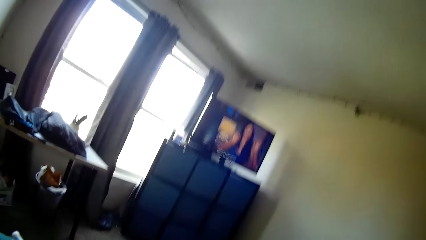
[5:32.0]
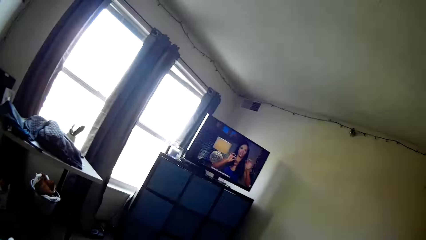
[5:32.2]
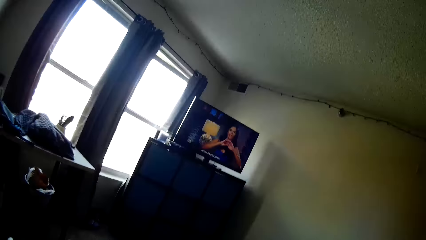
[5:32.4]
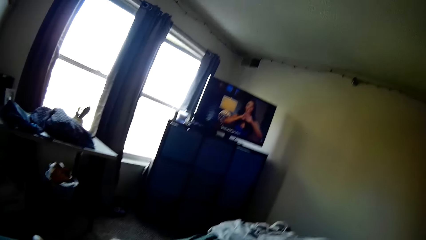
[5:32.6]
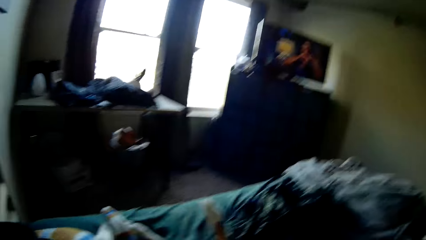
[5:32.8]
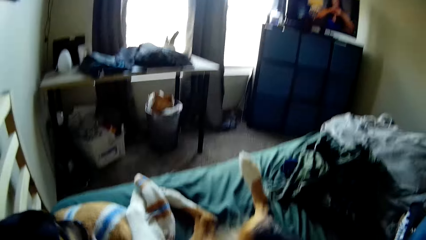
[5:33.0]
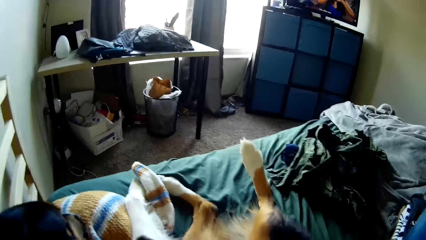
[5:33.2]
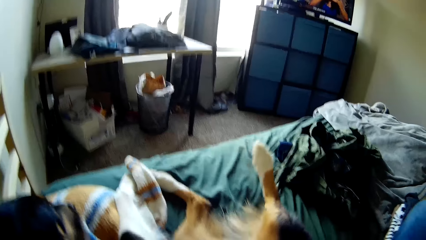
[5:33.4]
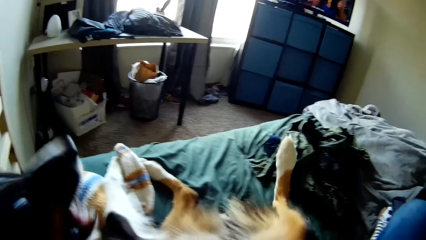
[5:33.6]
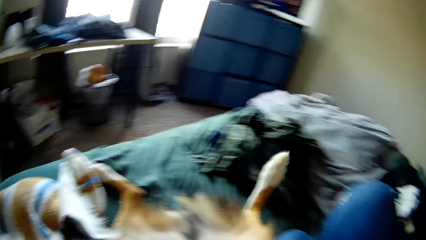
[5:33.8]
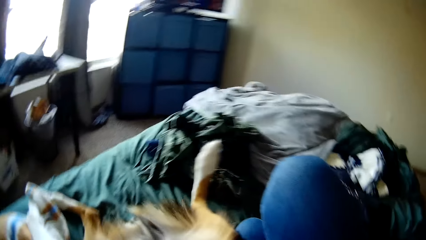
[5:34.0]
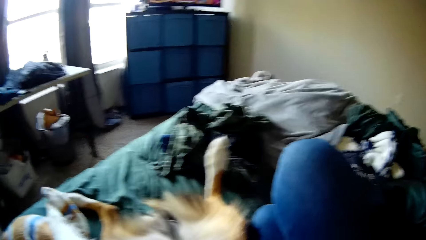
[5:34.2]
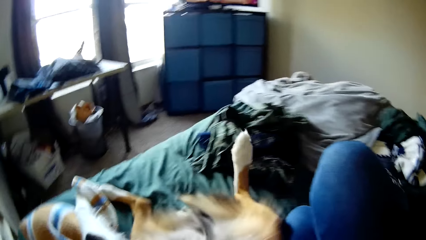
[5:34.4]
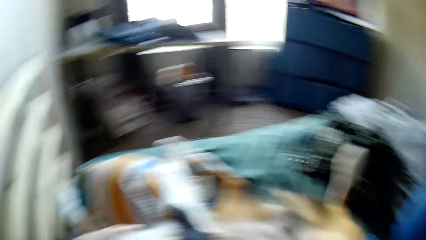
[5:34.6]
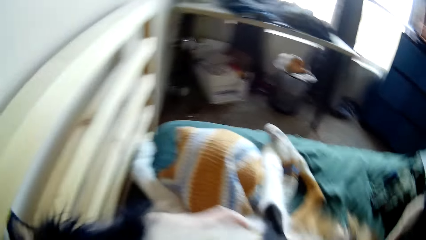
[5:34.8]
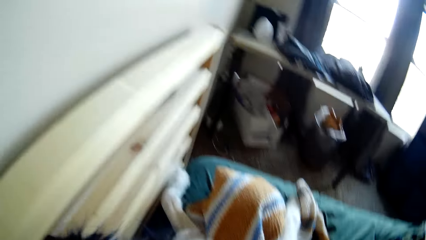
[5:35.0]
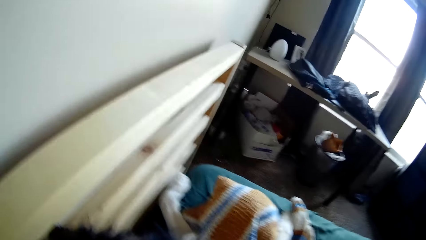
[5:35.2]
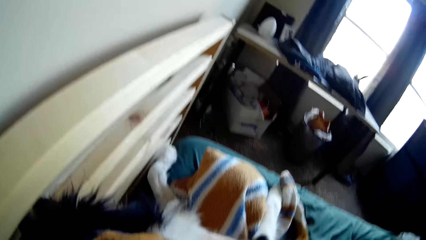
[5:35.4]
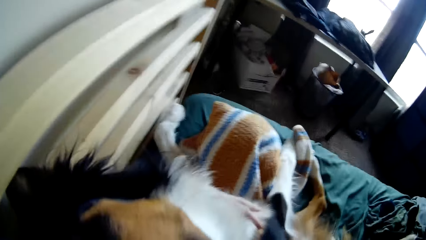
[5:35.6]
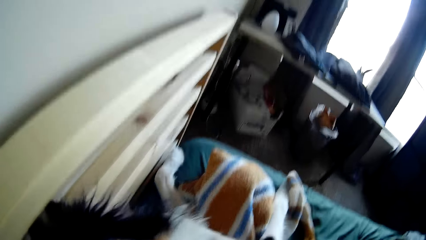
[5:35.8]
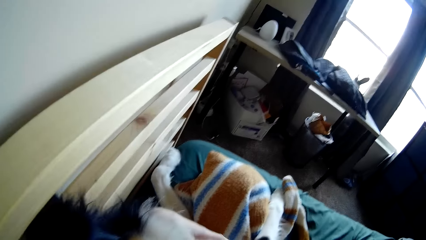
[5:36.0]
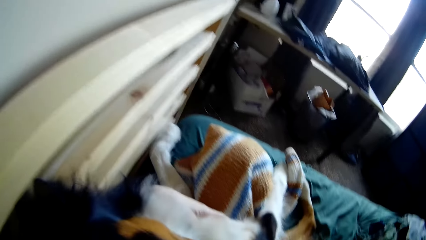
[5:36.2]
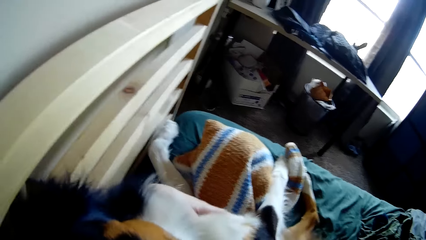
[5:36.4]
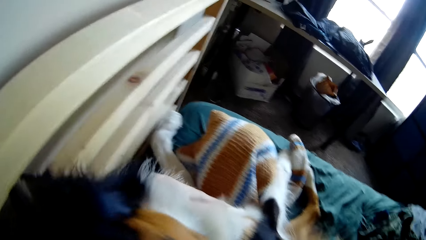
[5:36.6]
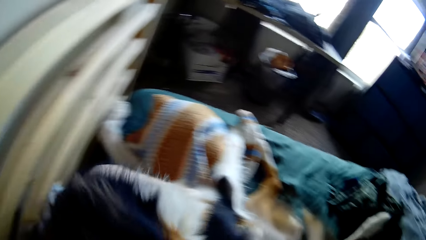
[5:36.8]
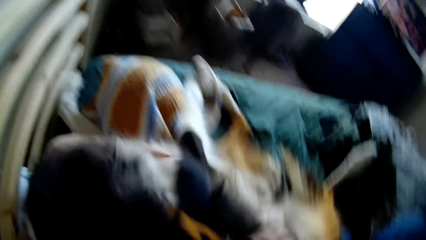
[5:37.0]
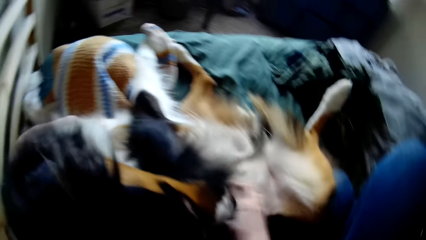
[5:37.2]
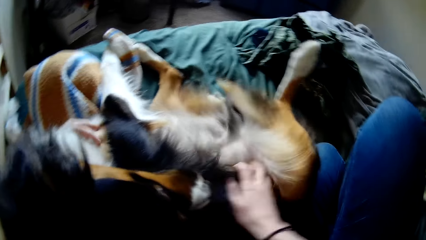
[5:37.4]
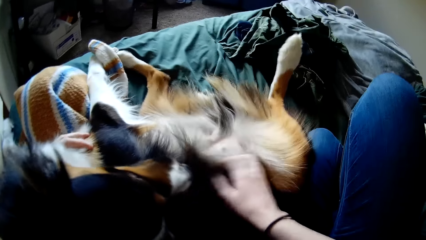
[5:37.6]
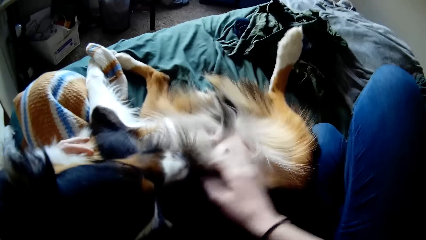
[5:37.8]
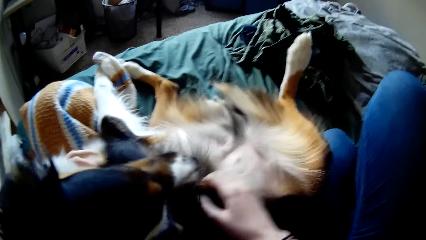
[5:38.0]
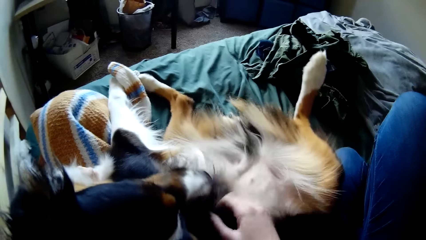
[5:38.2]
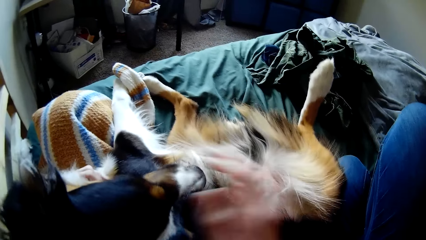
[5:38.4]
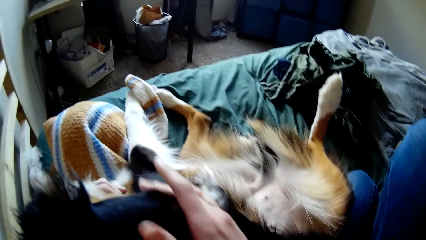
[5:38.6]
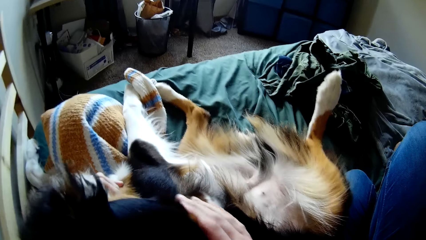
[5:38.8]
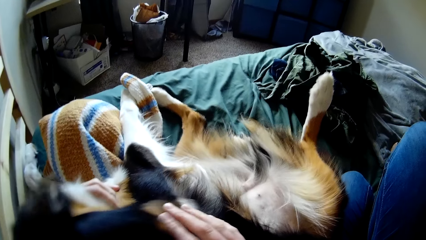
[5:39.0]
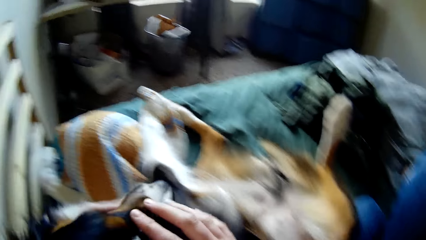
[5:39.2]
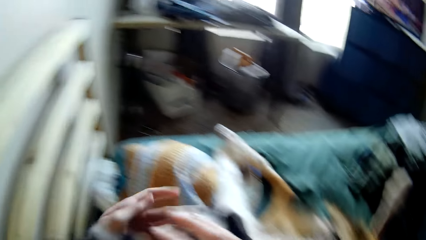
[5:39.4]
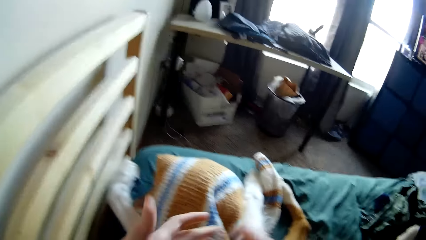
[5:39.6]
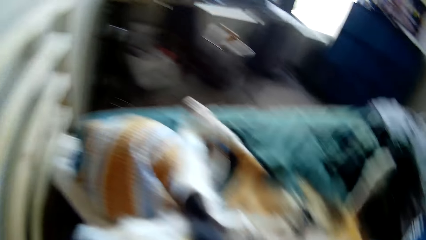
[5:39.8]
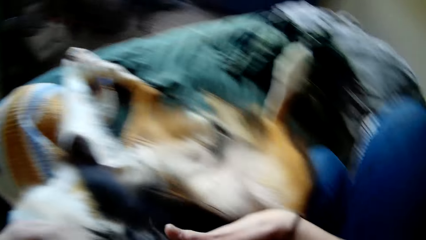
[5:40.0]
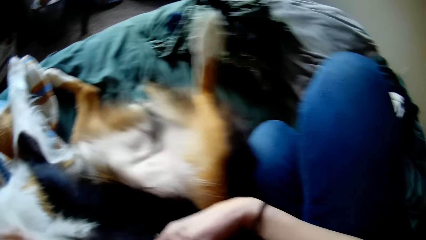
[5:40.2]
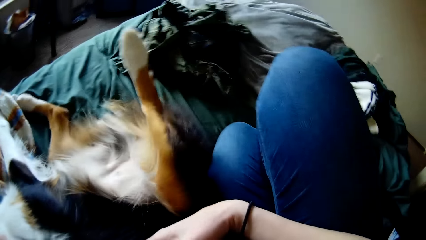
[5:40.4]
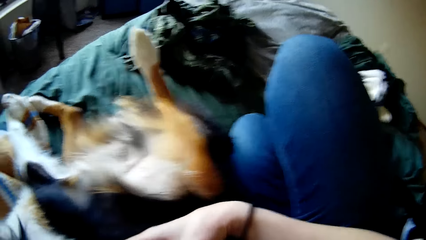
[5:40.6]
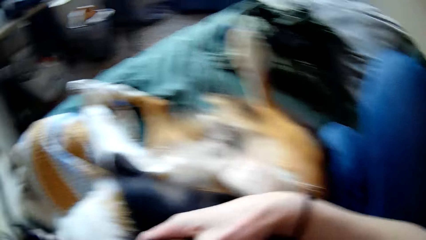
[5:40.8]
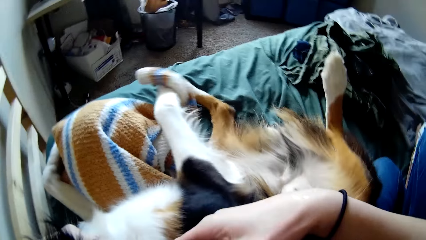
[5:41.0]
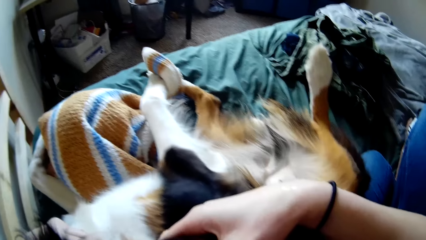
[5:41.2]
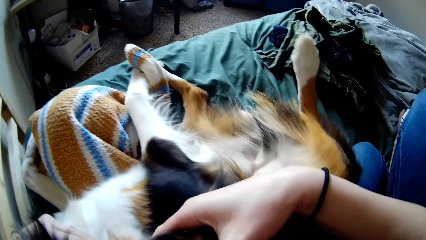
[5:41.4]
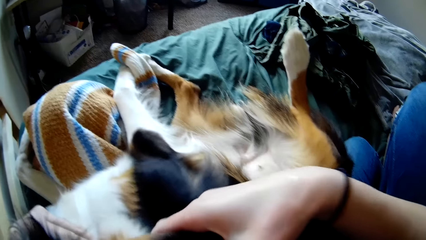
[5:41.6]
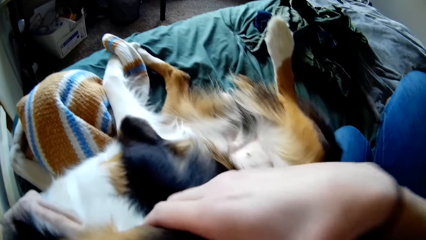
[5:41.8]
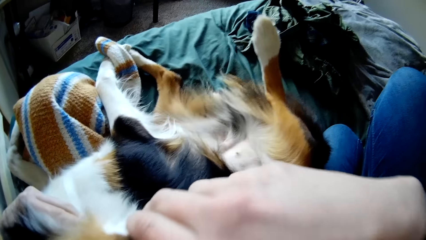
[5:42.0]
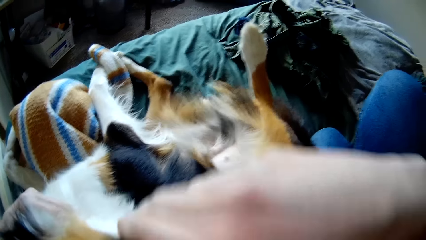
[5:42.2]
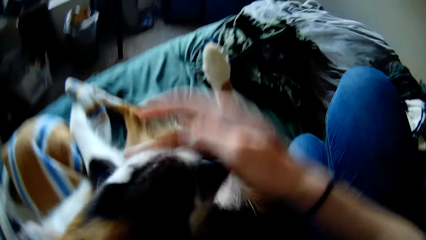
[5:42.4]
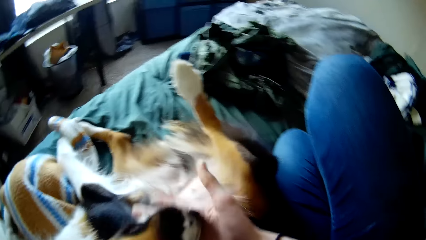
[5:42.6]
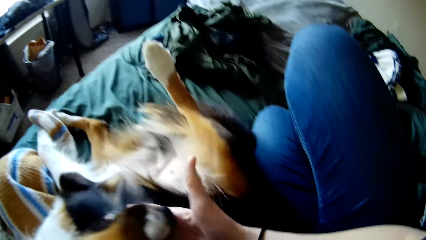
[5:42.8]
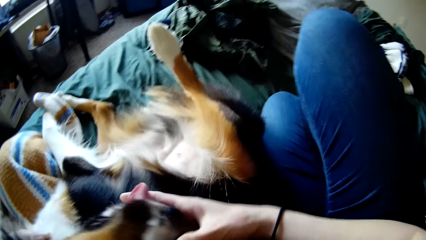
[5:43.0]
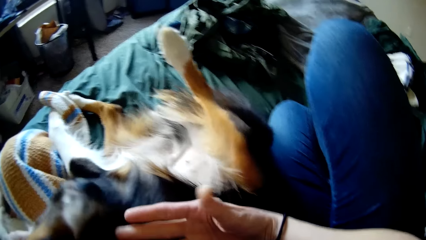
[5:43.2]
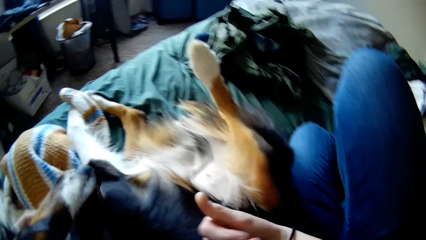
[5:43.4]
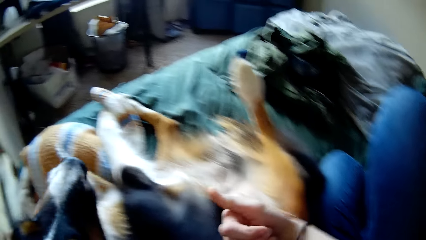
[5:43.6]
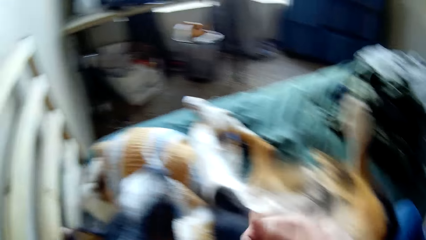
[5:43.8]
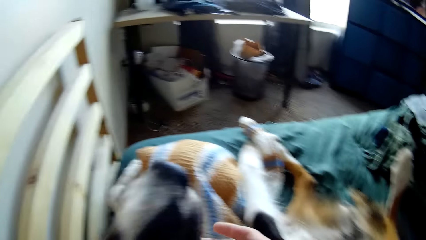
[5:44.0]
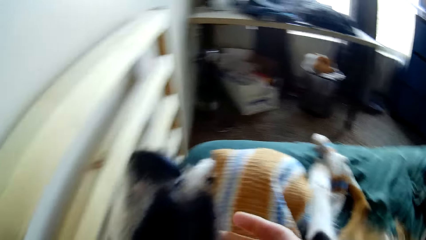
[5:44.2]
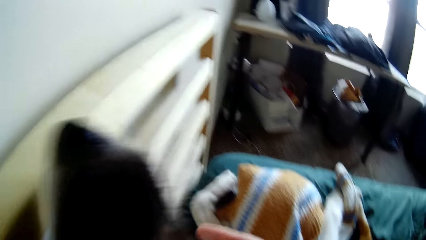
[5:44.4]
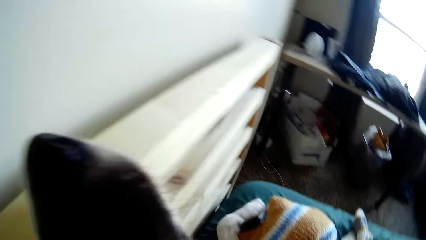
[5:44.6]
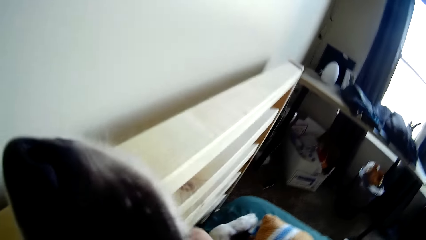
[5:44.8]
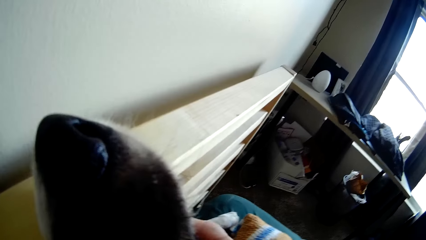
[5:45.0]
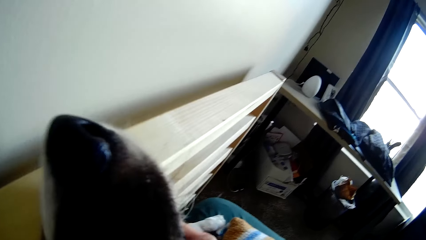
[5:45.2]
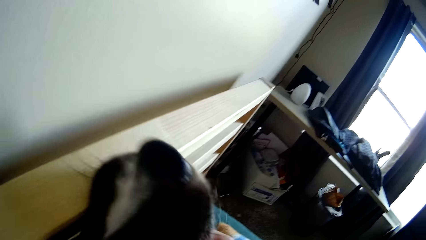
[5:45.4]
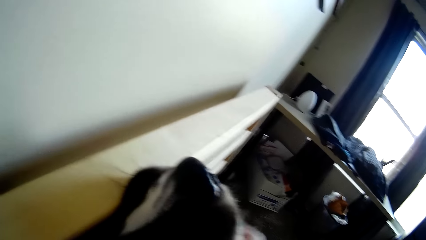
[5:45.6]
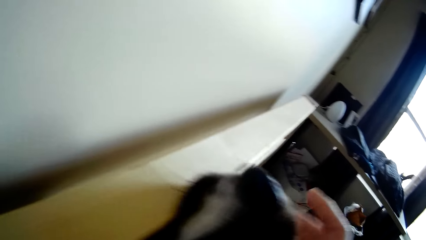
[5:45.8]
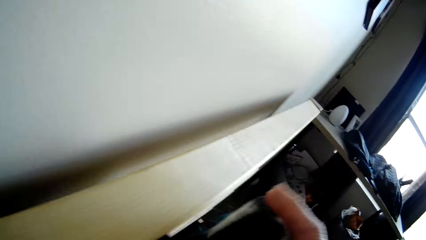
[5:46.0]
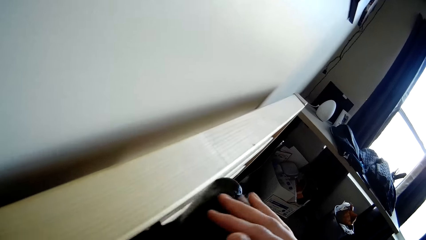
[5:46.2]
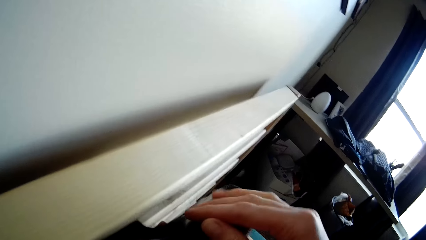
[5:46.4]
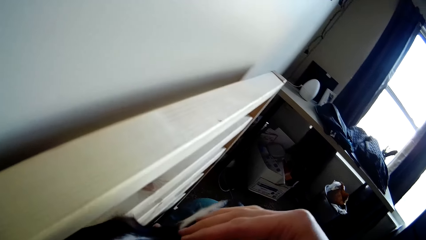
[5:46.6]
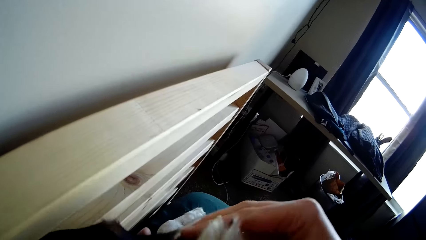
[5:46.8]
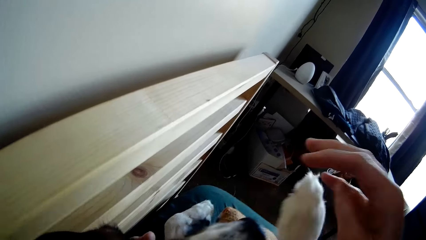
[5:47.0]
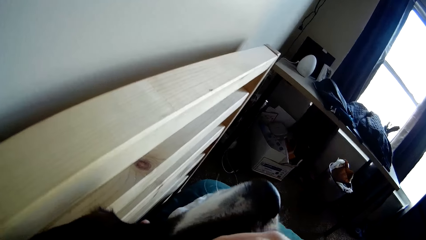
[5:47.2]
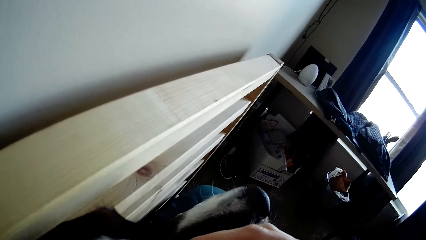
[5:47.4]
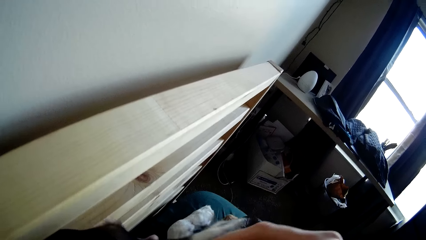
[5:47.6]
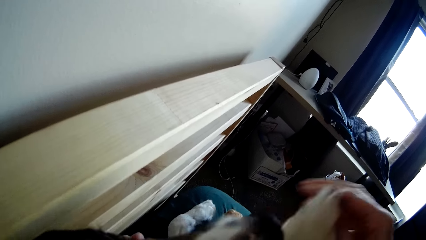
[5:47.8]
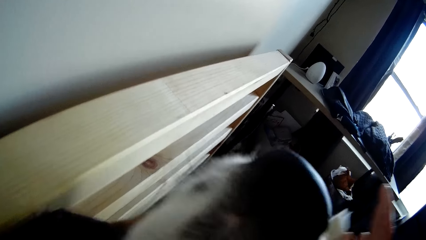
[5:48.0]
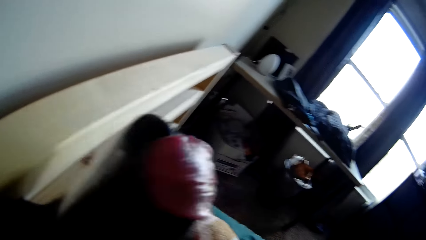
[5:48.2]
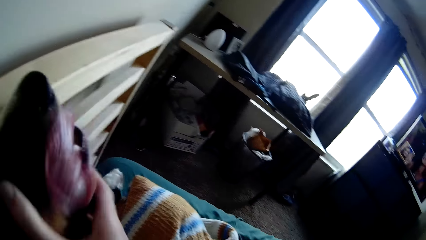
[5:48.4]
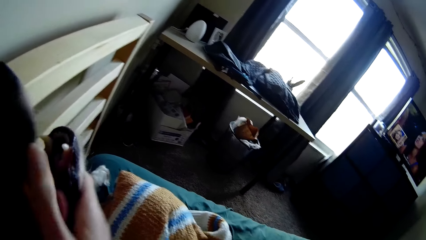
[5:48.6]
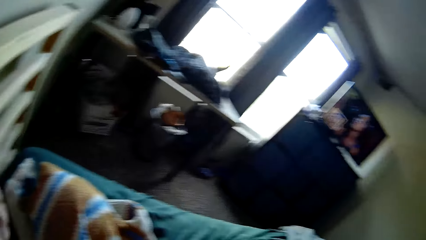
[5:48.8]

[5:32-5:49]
The camera wearer looks at the television. She looks around the room. She rubs the dog with her hand.
